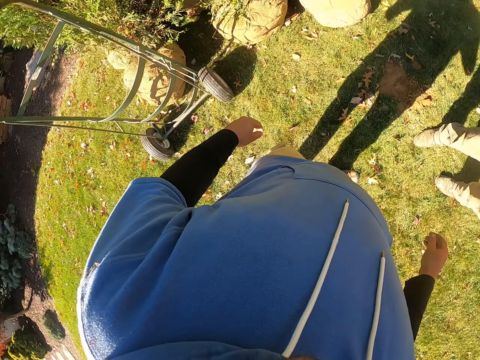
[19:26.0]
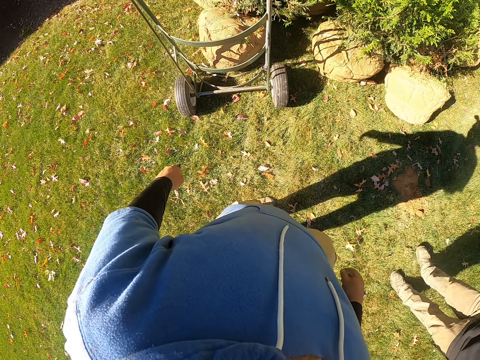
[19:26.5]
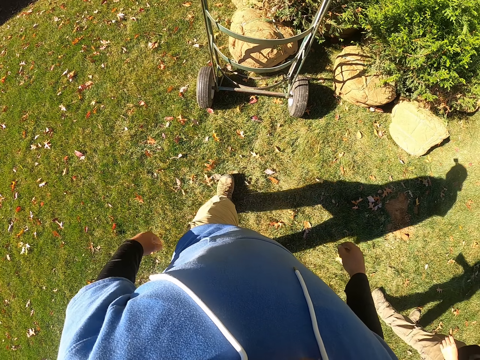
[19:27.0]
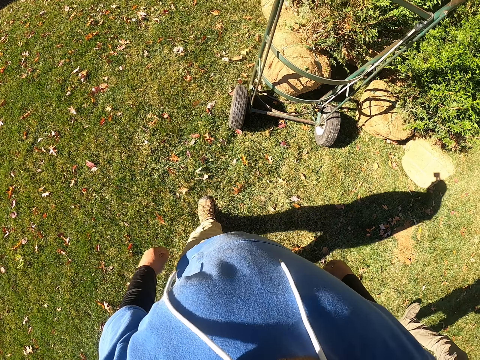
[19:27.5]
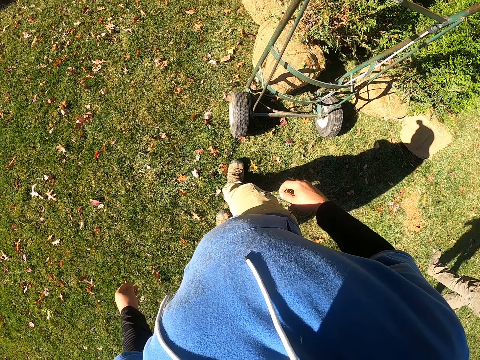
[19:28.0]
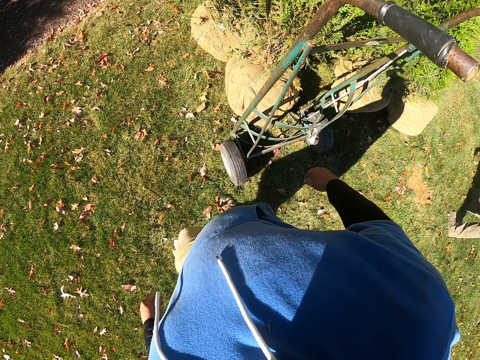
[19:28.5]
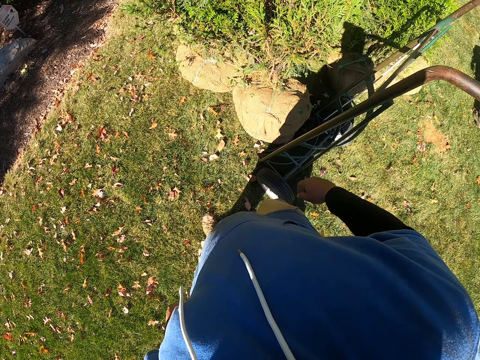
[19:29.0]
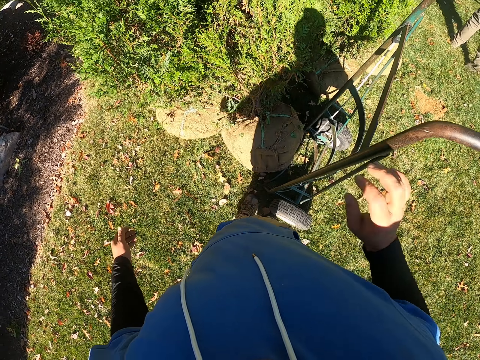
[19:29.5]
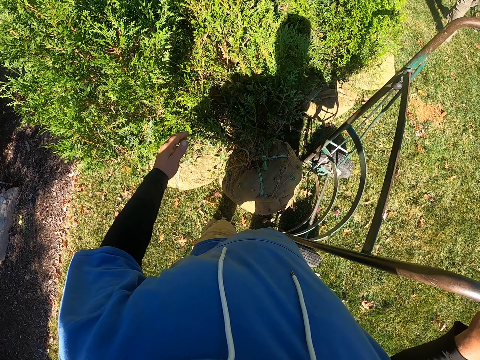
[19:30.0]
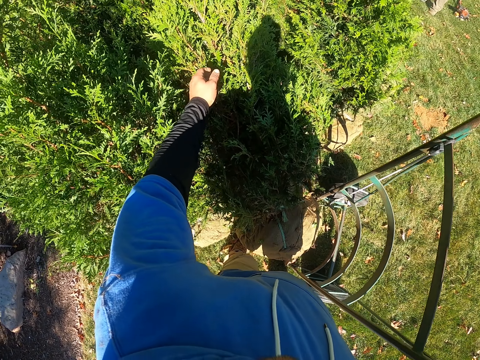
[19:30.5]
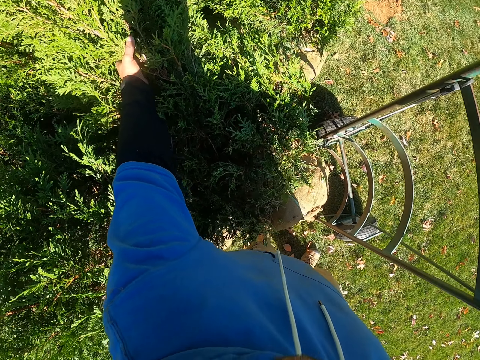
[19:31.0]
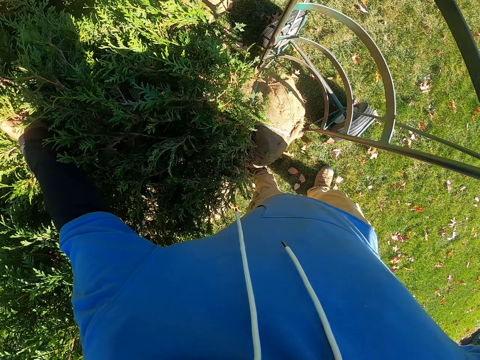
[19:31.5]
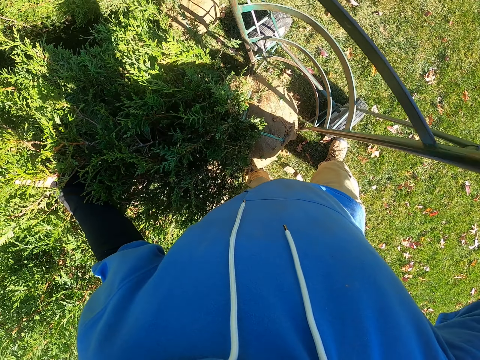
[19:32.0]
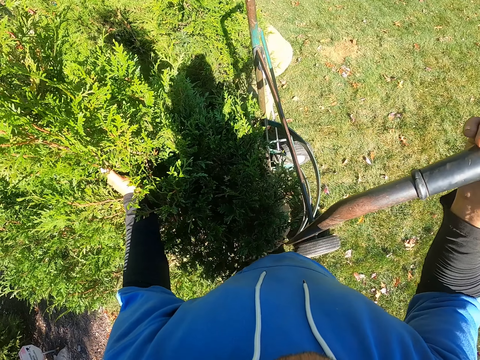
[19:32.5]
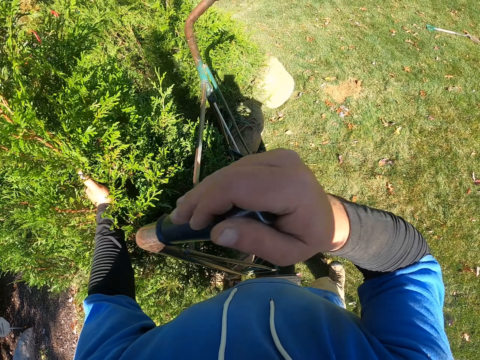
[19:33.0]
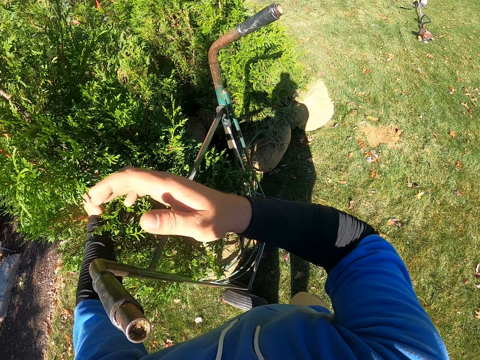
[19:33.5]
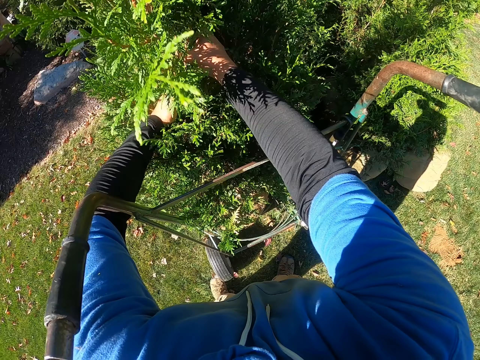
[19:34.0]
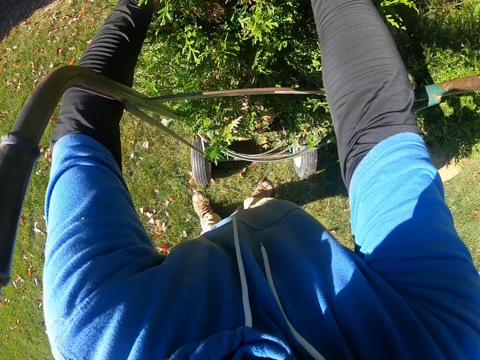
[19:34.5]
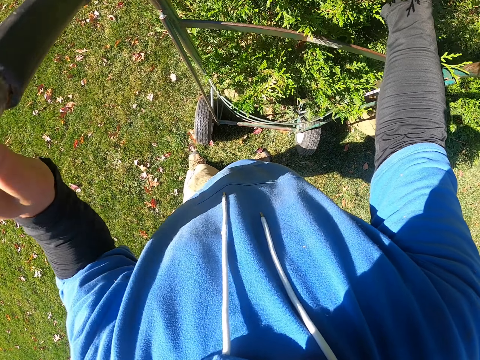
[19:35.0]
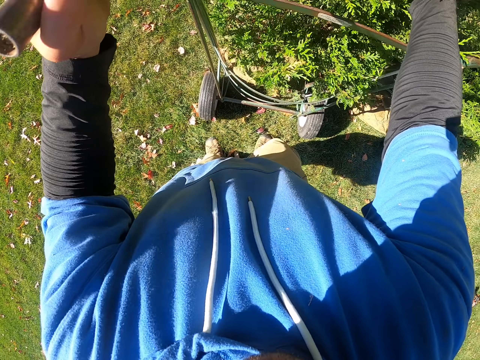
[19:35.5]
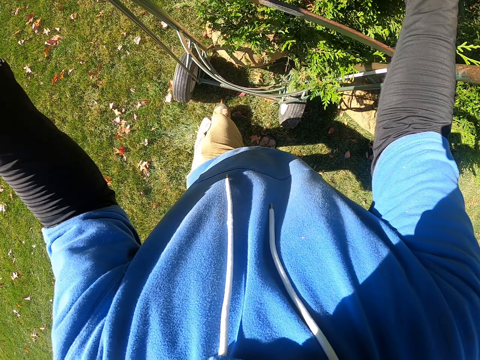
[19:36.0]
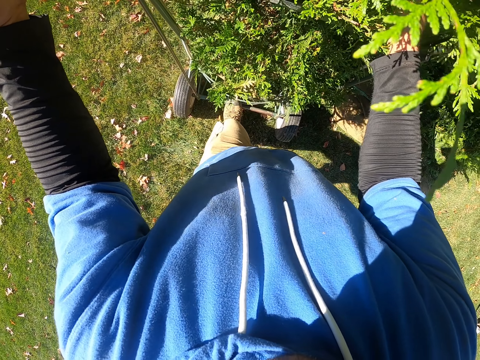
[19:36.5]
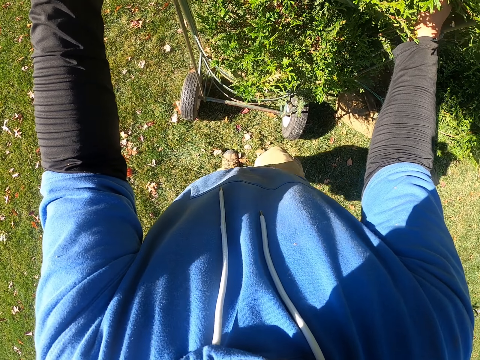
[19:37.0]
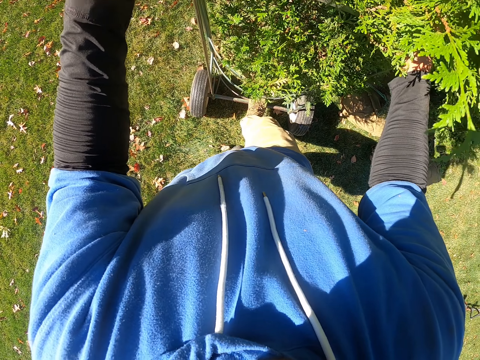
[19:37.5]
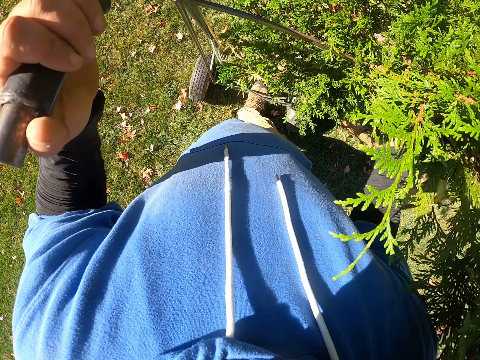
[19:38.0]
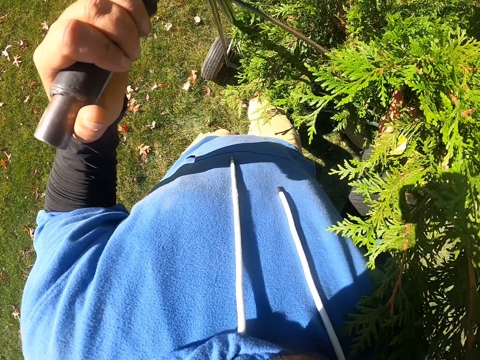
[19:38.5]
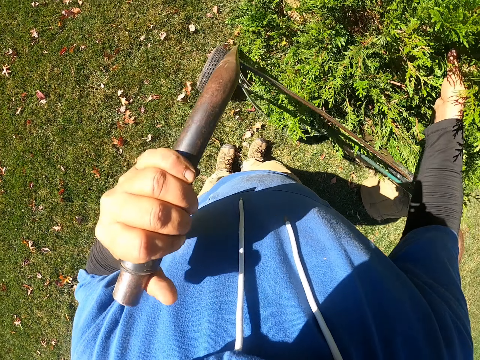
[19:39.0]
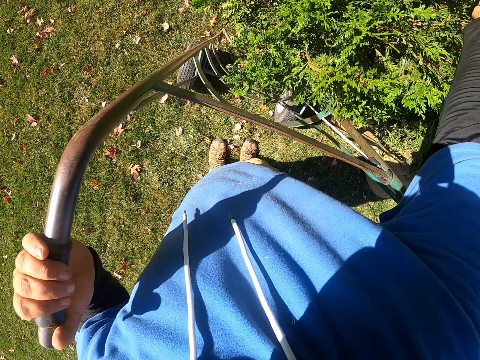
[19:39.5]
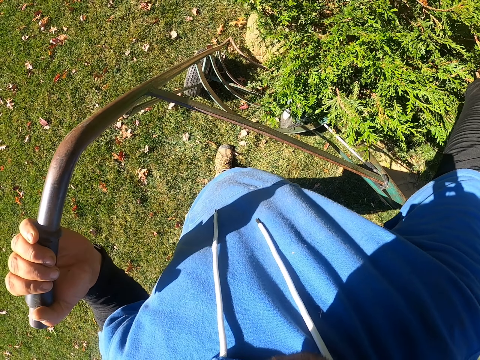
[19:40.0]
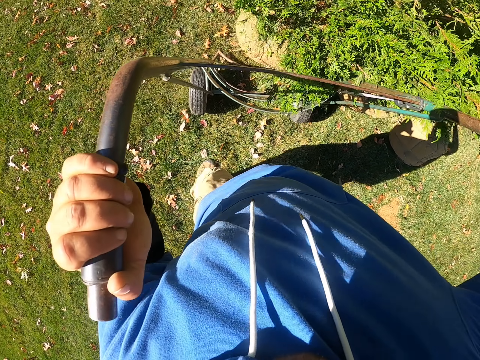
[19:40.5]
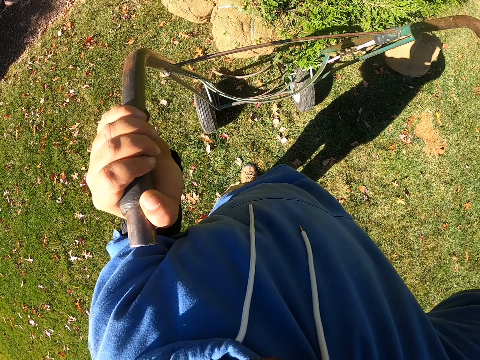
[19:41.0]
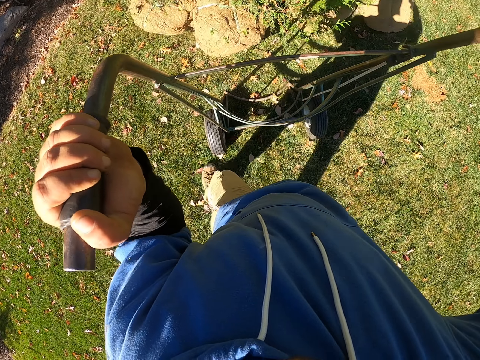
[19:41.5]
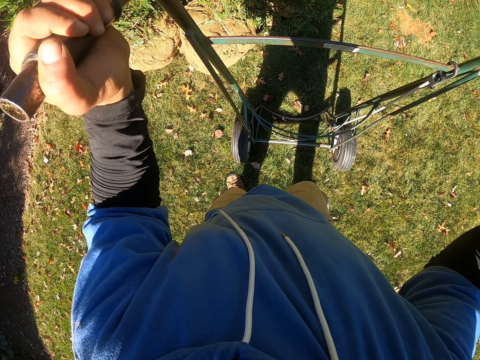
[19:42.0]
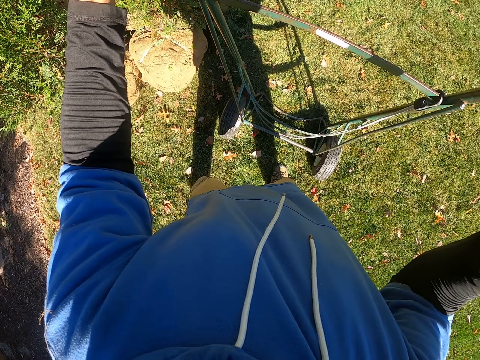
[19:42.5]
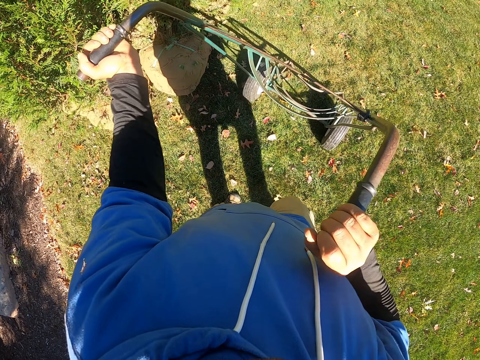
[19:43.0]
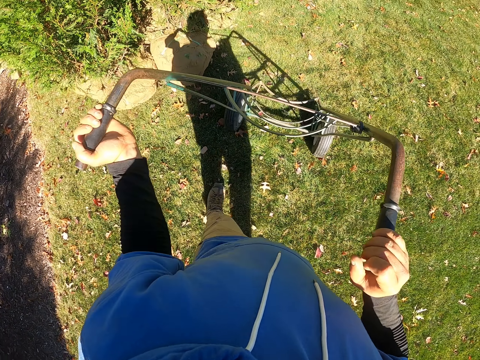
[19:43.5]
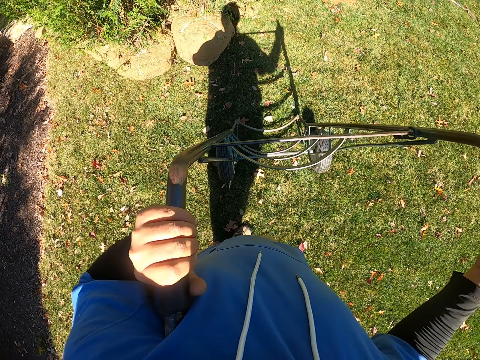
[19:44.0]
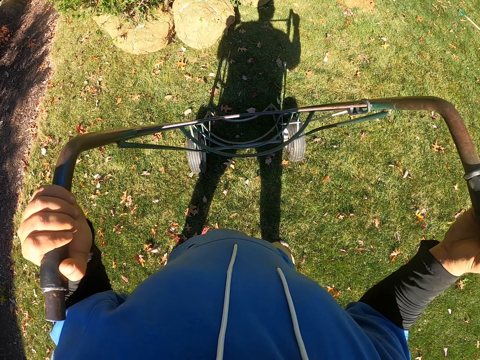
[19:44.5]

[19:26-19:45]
The camera wearer walks around. They hold a cart. They put the plant in the cart. They hold the cart. They lift the cart. They pull the cart. They turn the cart.
